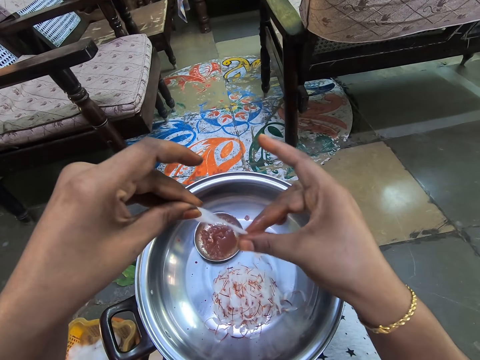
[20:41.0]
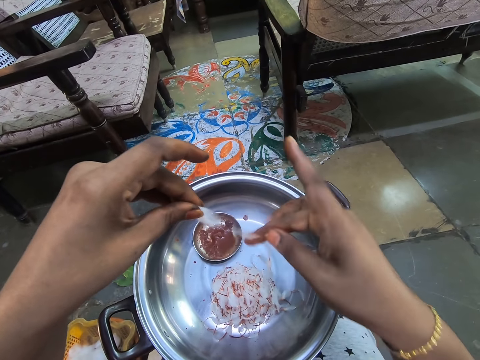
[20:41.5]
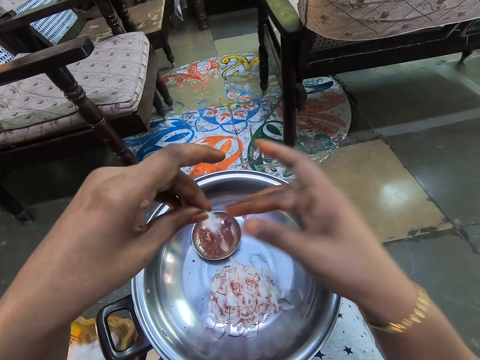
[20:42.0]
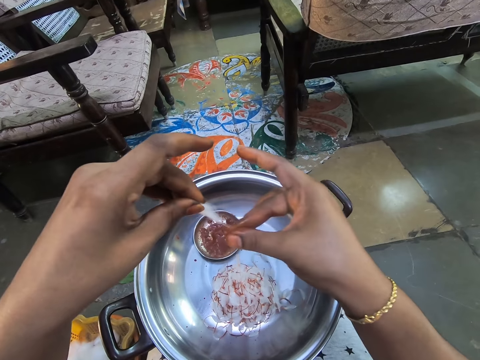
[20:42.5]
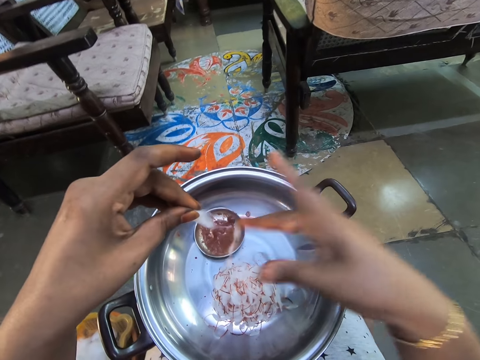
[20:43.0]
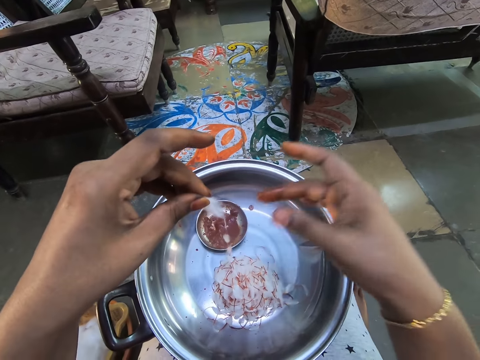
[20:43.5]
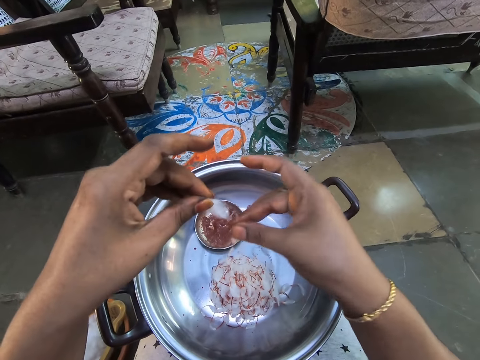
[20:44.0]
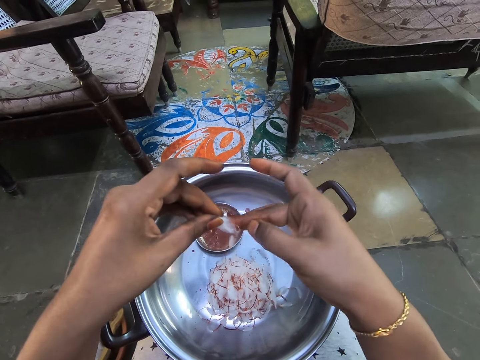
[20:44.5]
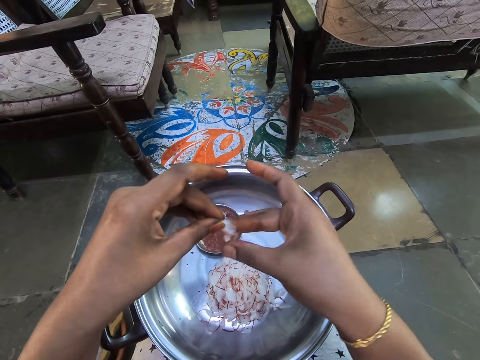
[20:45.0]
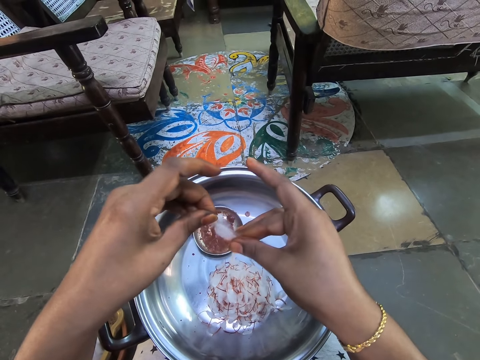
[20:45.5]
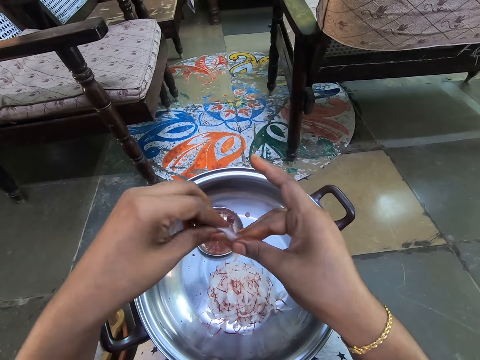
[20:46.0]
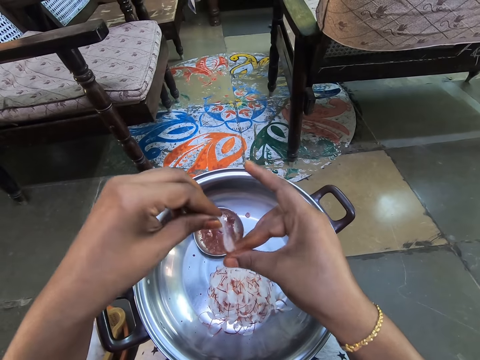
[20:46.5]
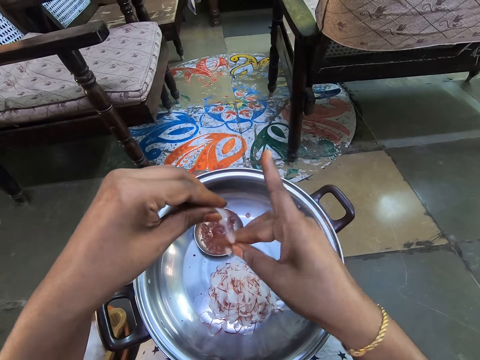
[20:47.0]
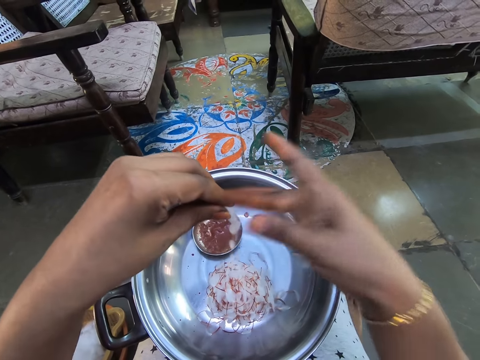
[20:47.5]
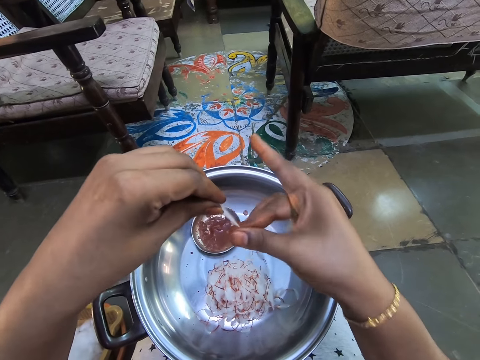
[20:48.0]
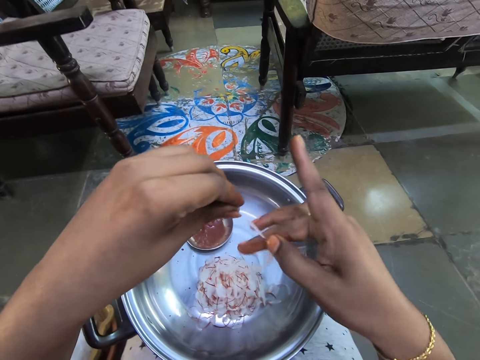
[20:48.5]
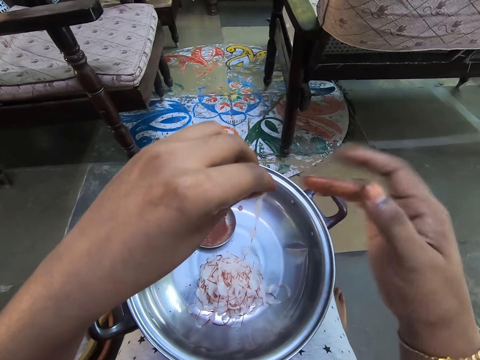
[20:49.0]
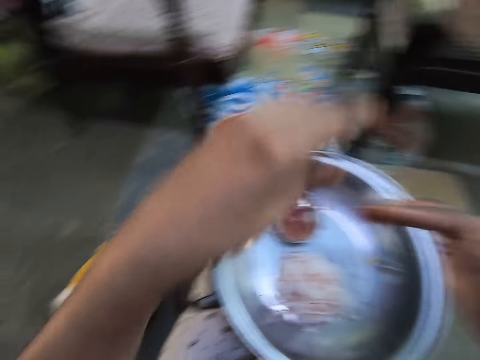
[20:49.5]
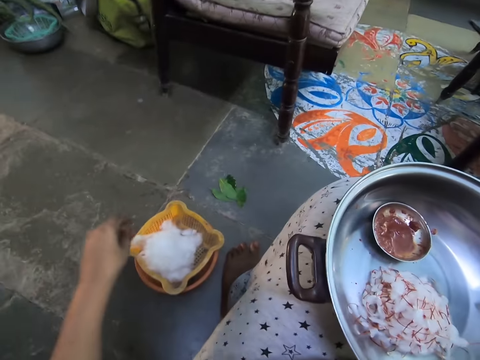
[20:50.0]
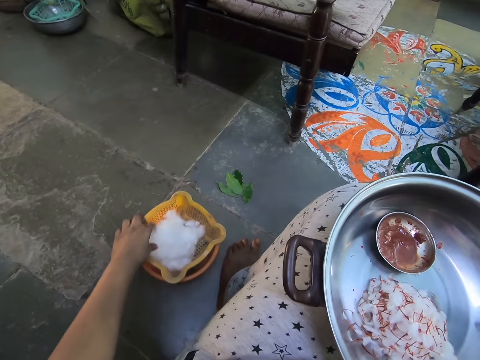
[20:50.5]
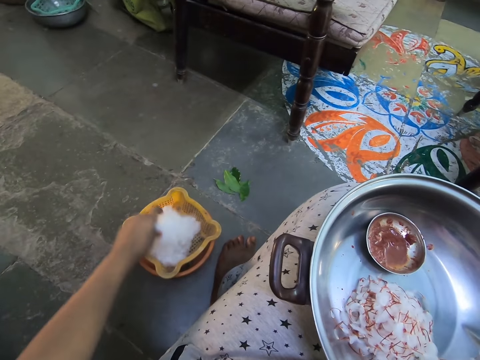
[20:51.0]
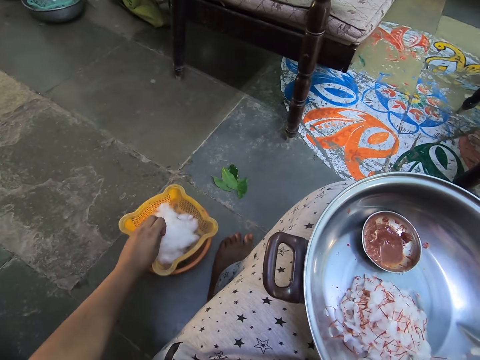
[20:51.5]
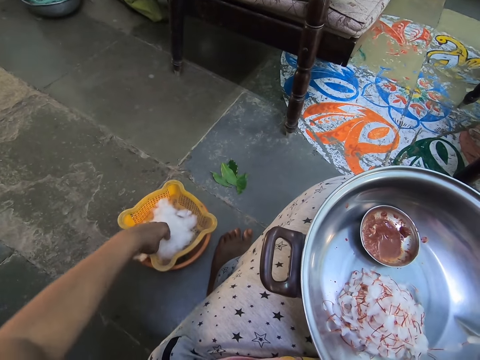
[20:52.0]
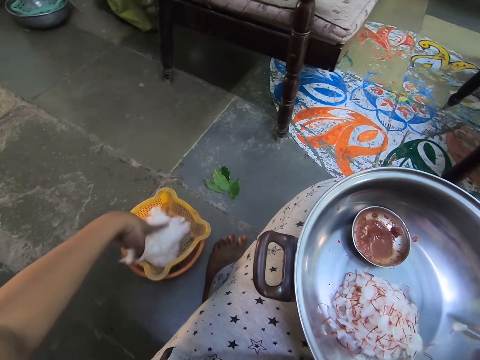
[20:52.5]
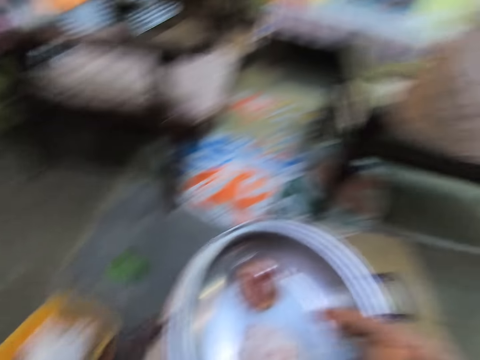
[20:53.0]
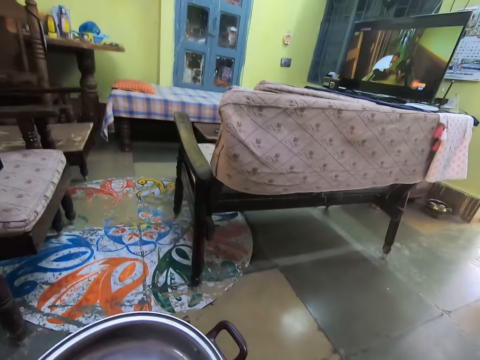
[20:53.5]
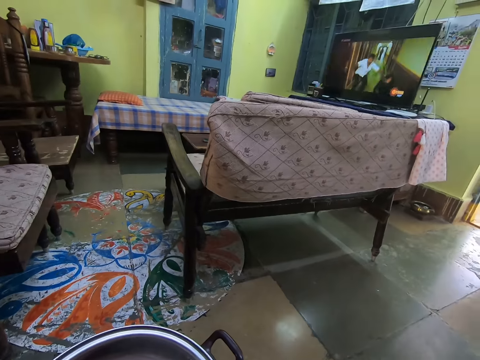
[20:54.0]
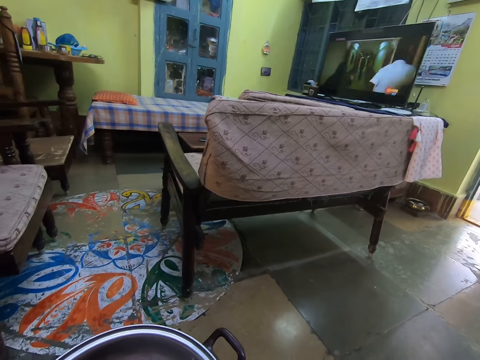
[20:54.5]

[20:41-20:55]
The camera wearer holds a cotton wool with both hands. They adjust the left hand. They stretch the cotton wool and apply paint on the cotton wool. They hold the cotton wool with the right hand. They stare around. They hold the cotton wool. They grab the white cotton in a container with the left hand. They tear the cotton wool. They turn around. They stare around.

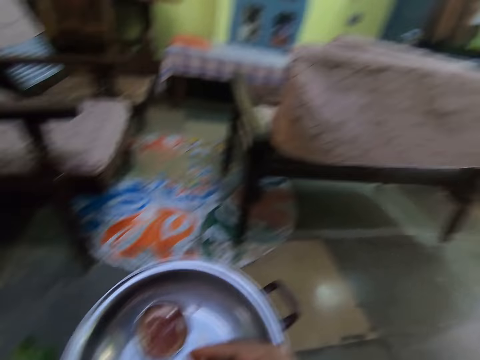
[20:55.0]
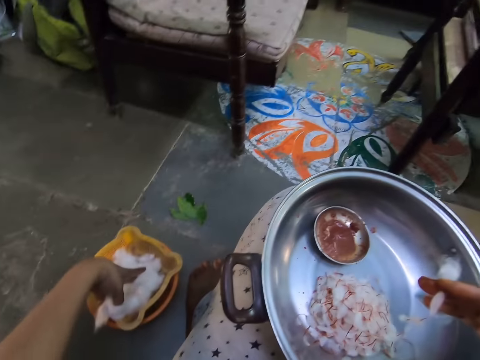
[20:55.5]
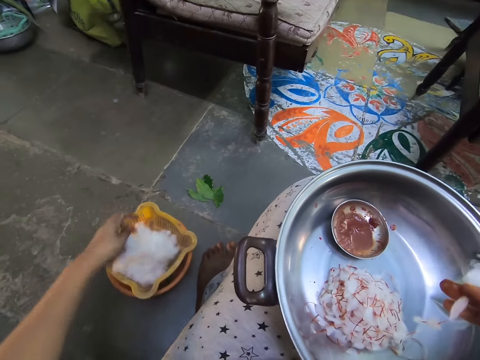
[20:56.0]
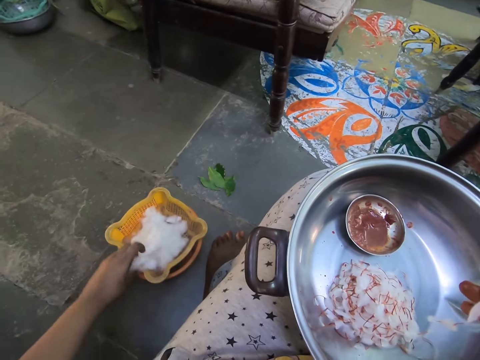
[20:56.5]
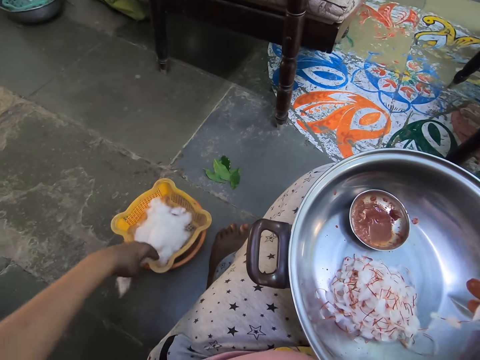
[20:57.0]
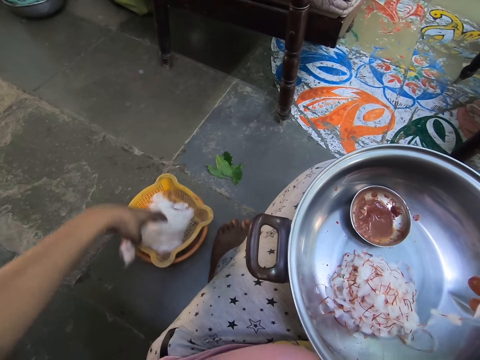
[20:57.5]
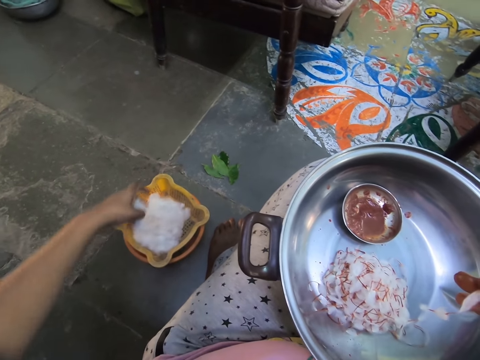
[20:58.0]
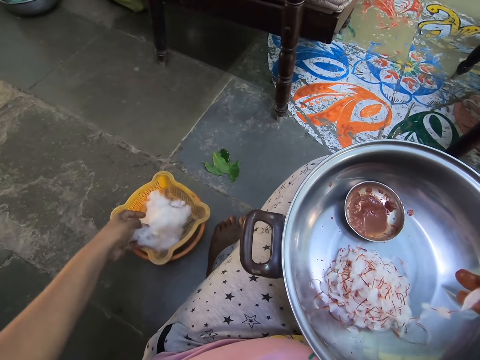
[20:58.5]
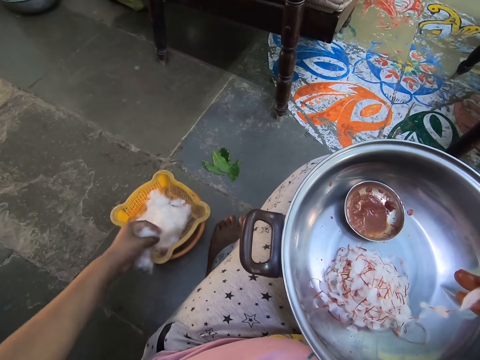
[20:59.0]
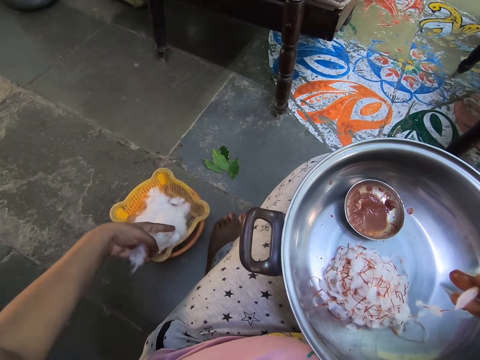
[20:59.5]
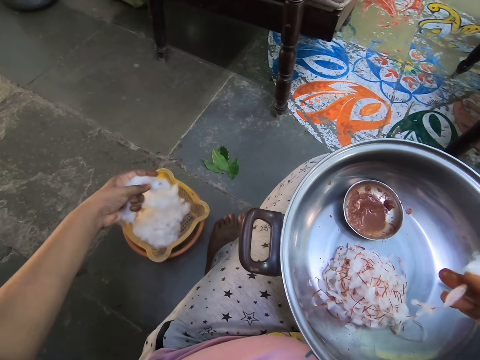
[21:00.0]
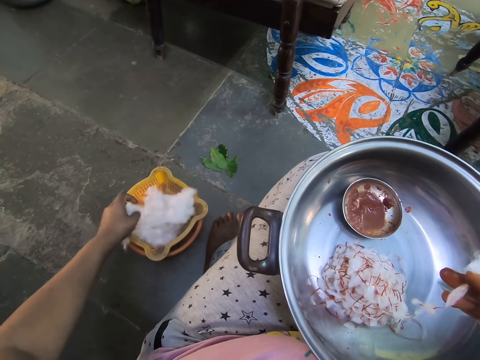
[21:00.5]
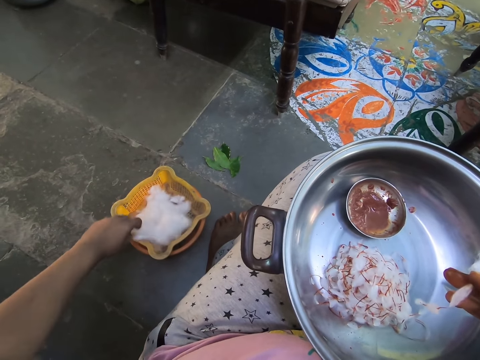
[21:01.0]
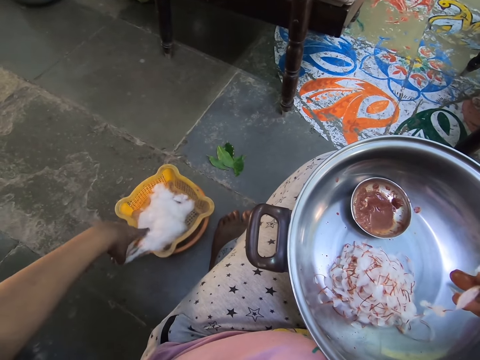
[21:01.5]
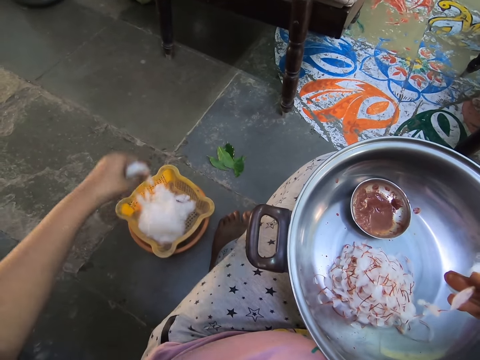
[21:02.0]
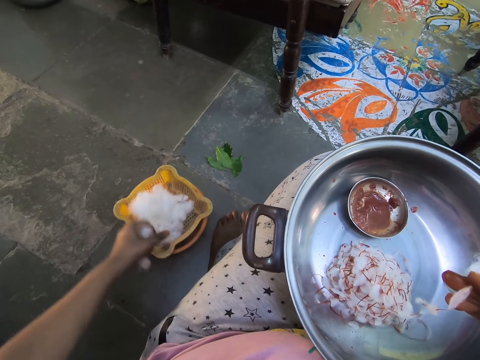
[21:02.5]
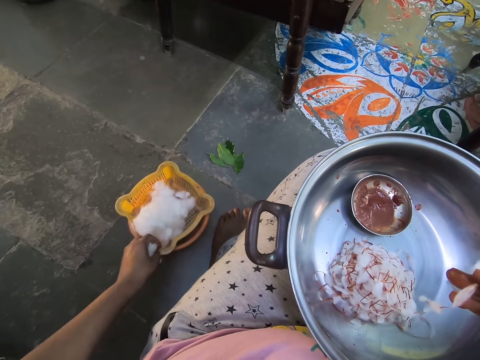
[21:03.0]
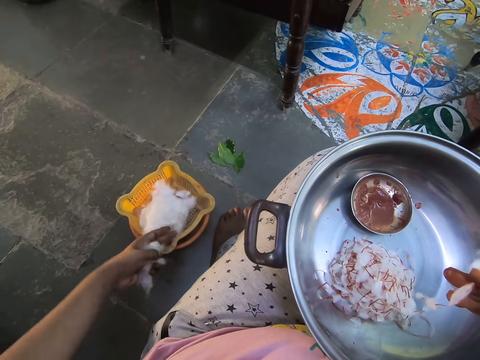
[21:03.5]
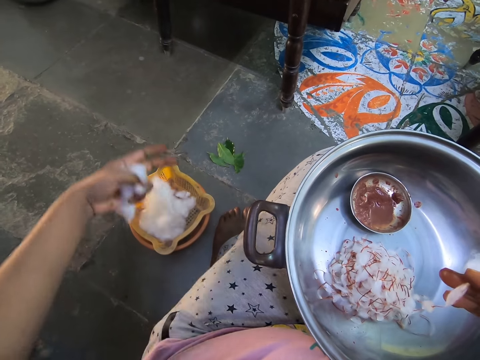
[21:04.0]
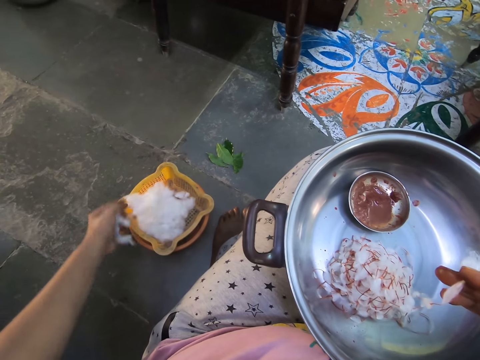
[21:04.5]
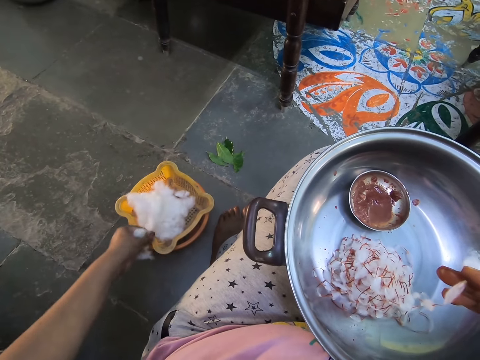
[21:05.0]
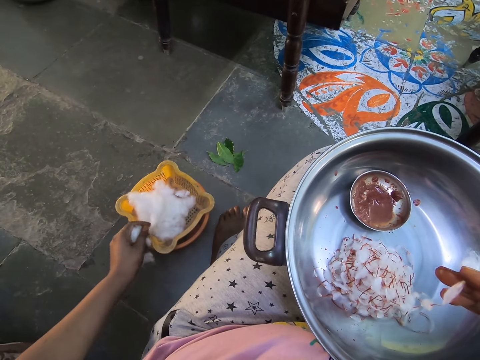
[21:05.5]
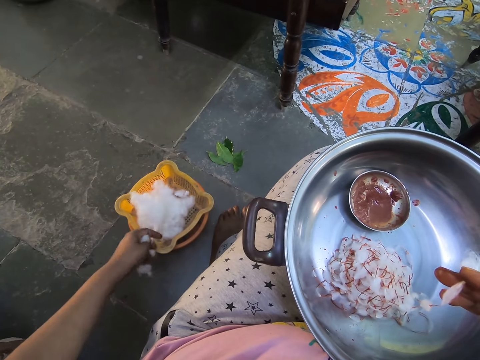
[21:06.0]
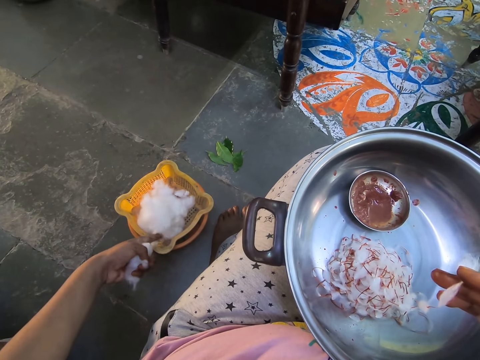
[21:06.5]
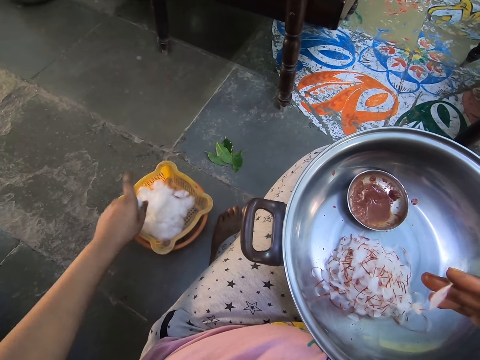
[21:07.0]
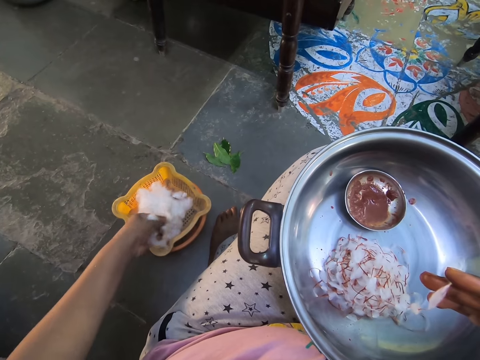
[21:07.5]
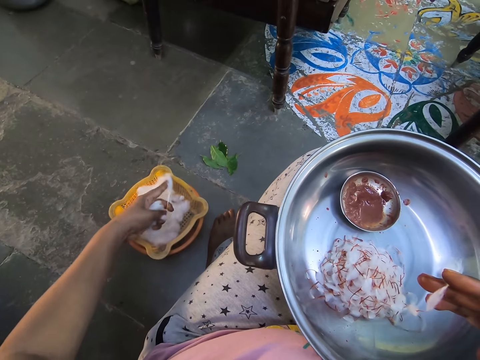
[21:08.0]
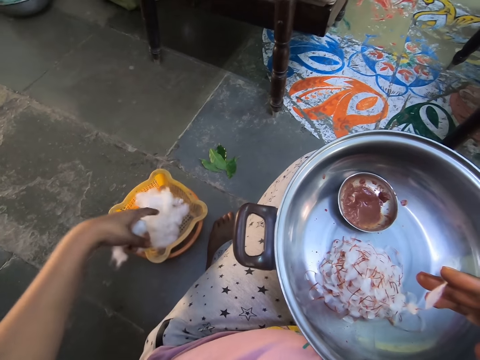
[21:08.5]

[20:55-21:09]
The camera wearer adjusts a cotton wool. They cut the white cotton in a container with the left hand.
